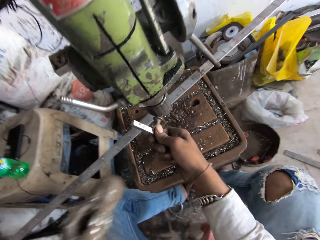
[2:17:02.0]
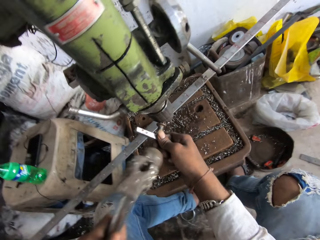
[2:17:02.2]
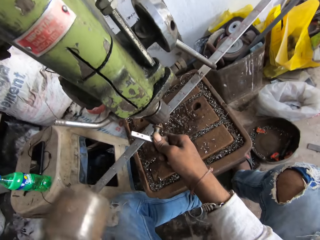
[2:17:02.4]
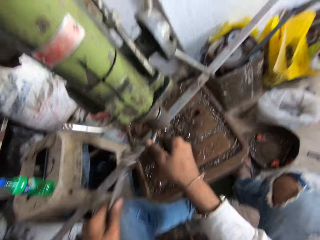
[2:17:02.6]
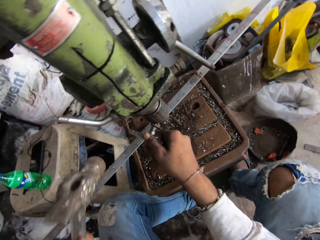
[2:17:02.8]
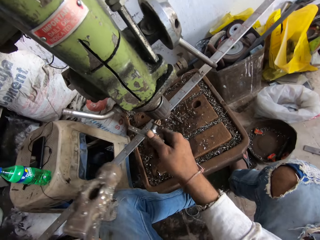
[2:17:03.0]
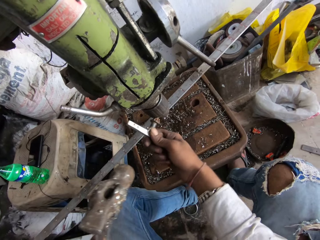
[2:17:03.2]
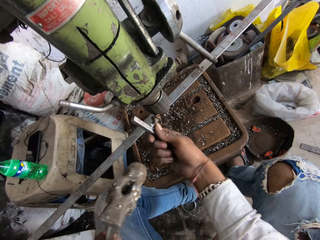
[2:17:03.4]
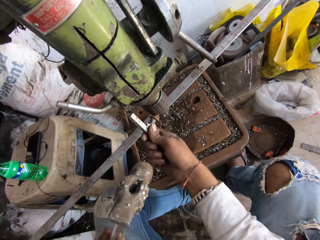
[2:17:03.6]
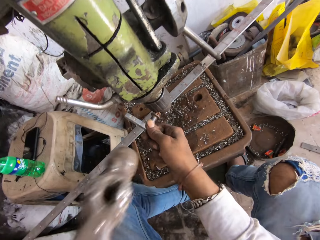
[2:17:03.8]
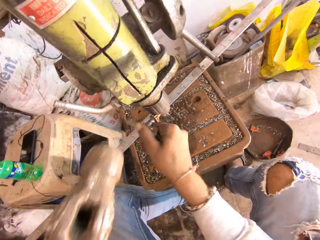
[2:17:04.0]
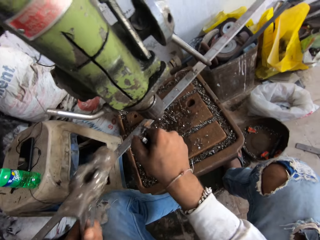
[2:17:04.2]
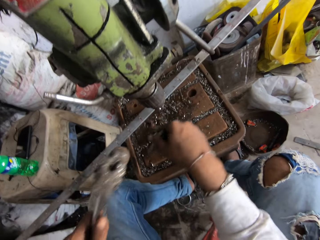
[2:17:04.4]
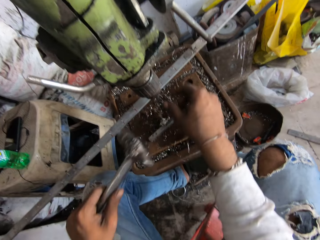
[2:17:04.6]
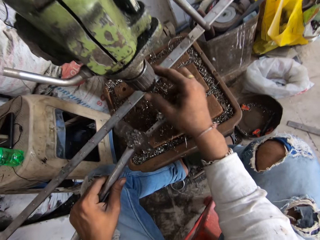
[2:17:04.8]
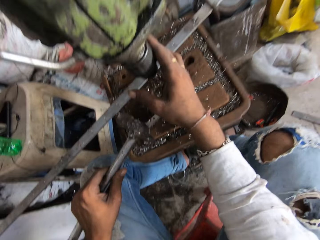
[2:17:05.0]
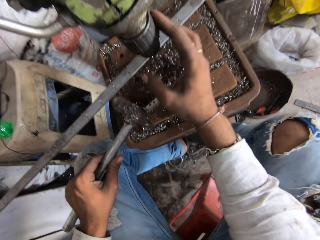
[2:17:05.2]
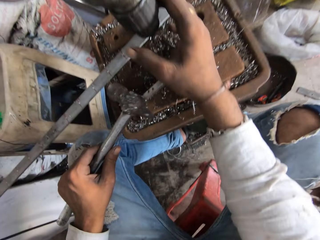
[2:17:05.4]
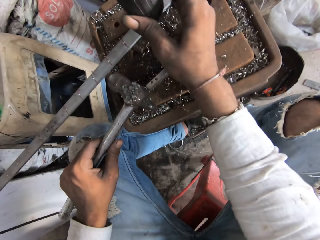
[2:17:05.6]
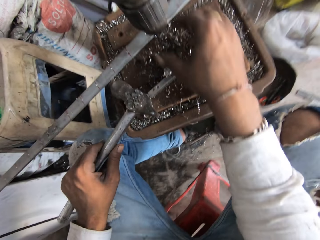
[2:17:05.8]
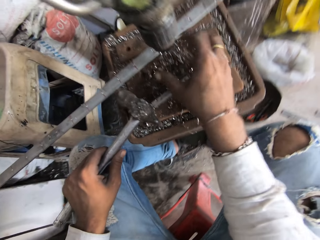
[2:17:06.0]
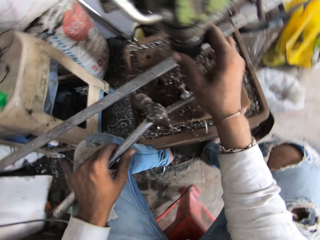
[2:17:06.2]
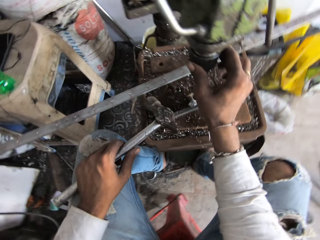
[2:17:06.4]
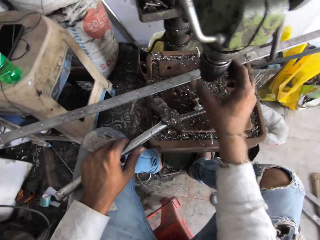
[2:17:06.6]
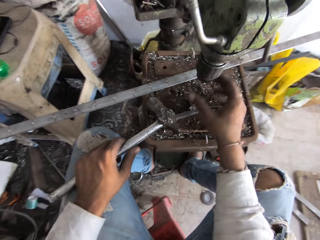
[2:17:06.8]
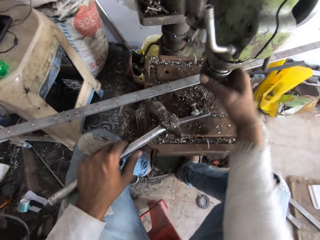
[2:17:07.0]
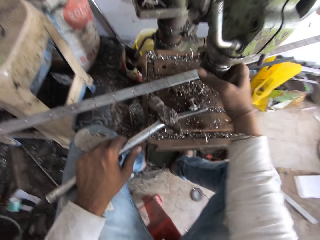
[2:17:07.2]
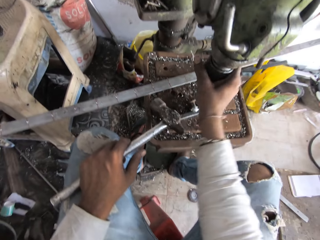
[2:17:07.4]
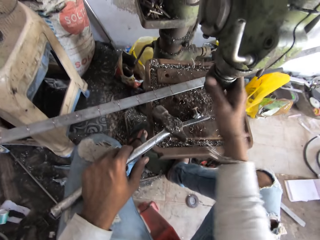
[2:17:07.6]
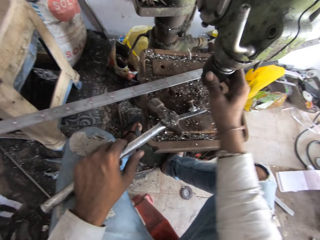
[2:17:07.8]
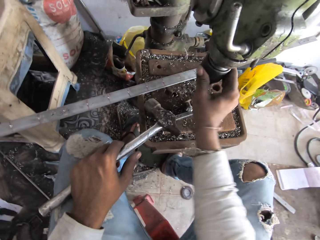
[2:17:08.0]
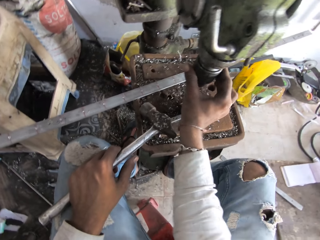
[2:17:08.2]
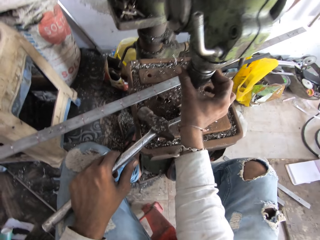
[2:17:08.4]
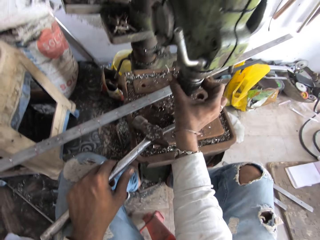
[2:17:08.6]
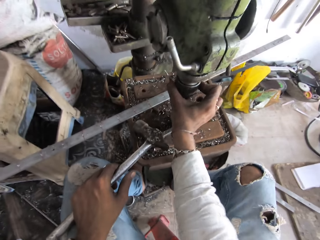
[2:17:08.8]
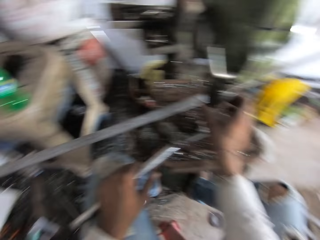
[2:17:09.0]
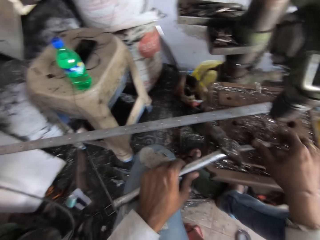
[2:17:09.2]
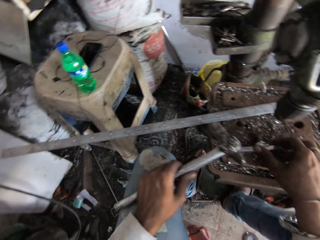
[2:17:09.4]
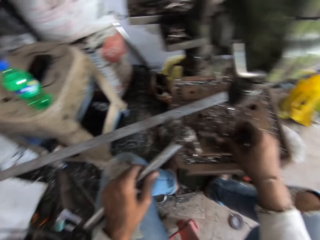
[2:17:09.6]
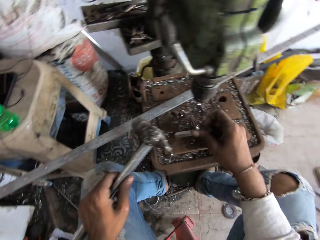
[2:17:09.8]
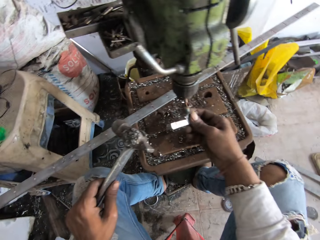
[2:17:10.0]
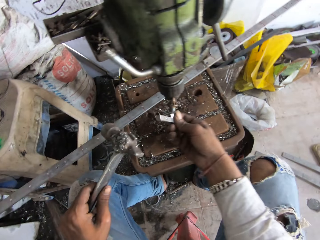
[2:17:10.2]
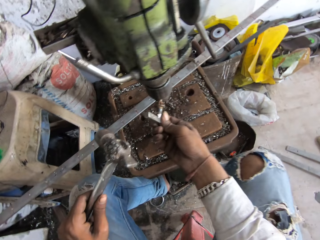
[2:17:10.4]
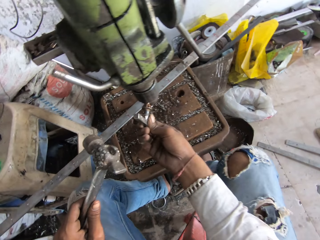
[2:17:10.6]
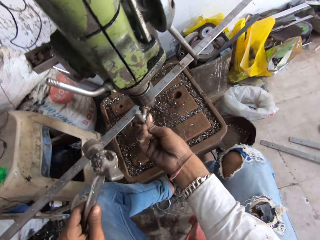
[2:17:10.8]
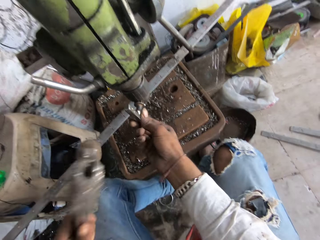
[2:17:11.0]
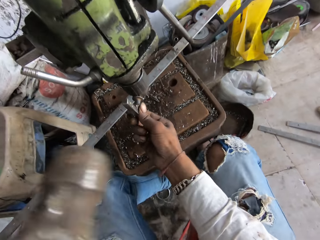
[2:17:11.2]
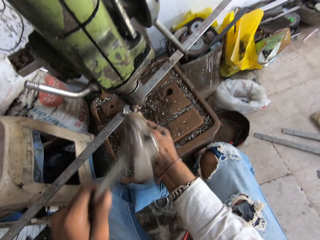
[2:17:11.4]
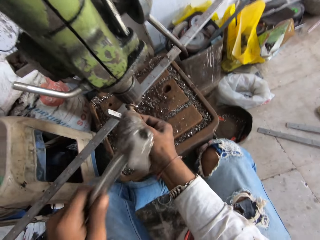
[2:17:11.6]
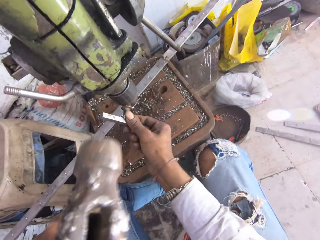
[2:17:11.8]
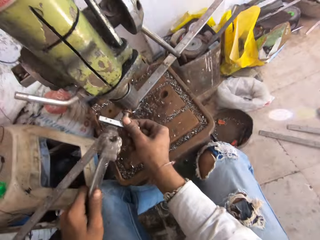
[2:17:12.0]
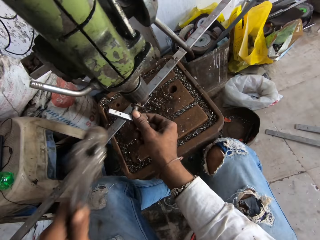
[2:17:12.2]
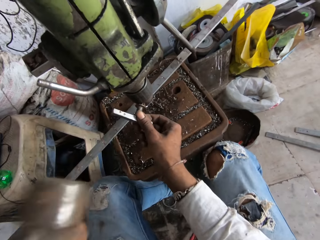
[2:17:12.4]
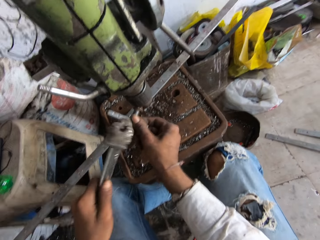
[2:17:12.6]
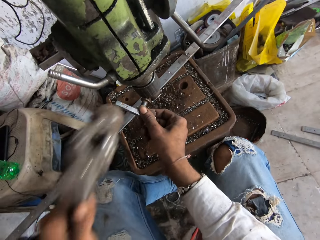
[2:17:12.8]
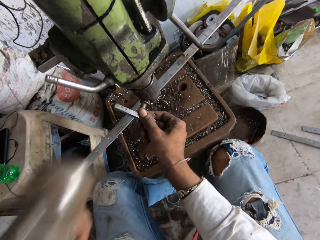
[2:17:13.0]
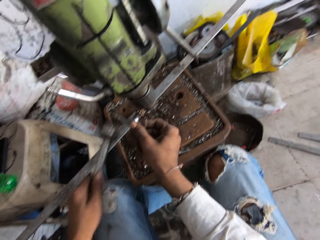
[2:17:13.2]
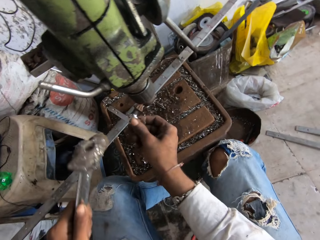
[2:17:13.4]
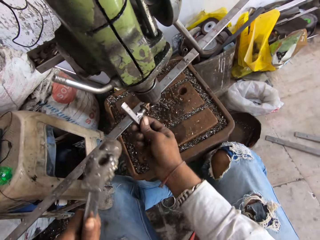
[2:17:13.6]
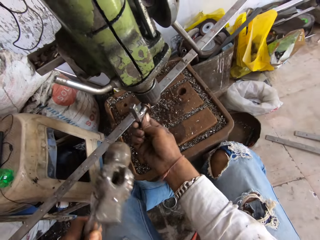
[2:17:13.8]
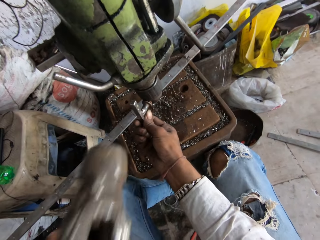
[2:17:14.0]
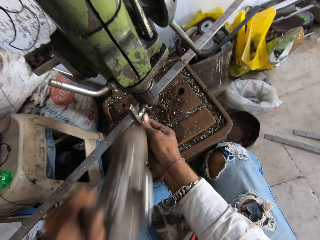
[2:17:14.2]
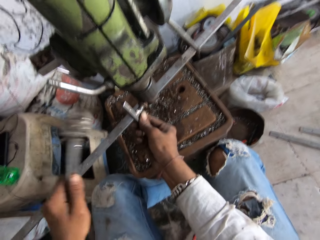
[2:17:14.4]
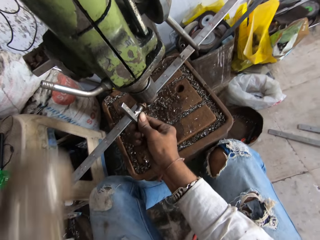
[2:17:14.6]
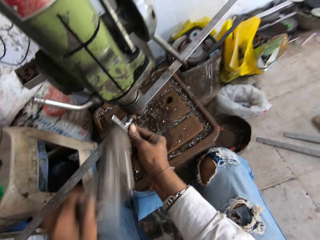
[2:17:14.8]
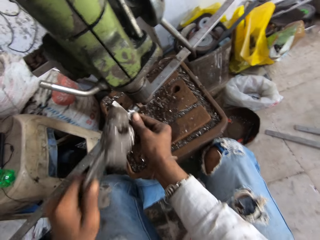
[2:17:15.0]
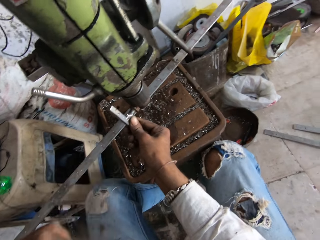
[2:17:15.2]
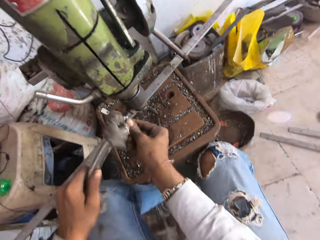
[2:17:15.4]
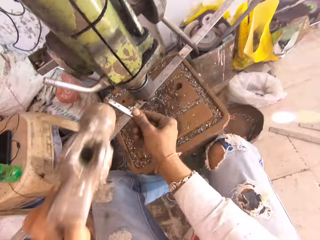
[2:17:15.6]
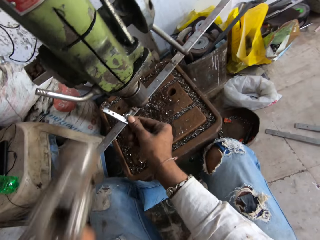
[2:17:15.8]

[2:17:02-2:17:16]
The camera wearer hits the metal with a hammer. They drop the iron. They adjust the drill press machine. They pick up the iron. They fix the metal to the drill press machine. They hit the metal with the hammer.

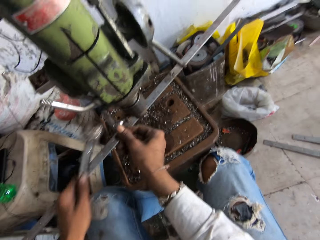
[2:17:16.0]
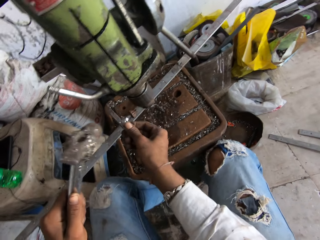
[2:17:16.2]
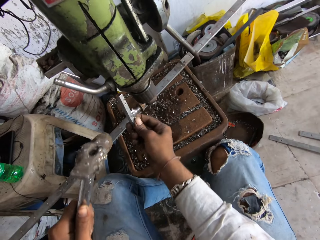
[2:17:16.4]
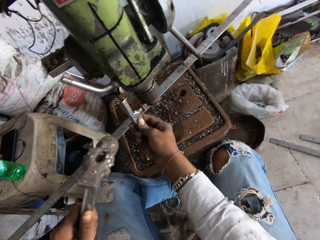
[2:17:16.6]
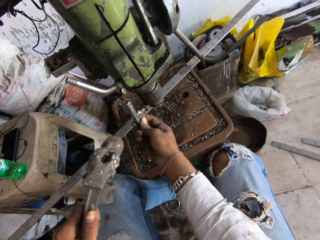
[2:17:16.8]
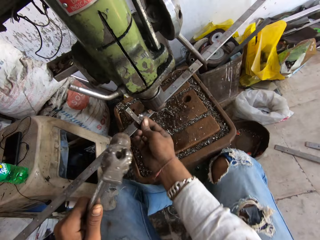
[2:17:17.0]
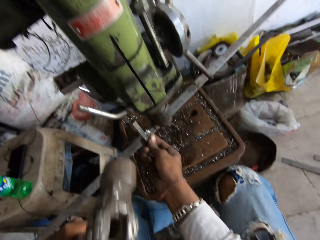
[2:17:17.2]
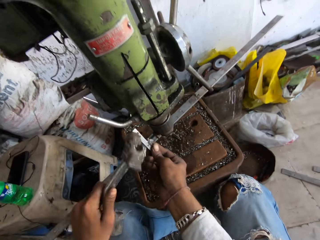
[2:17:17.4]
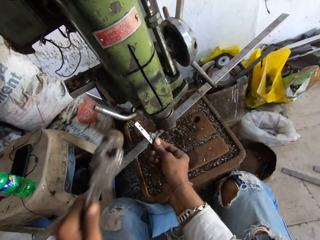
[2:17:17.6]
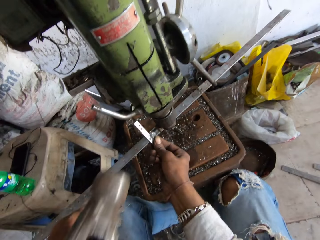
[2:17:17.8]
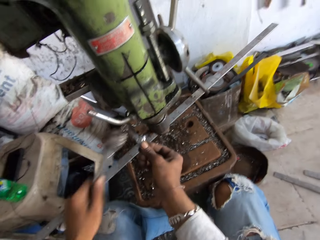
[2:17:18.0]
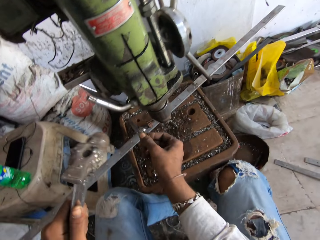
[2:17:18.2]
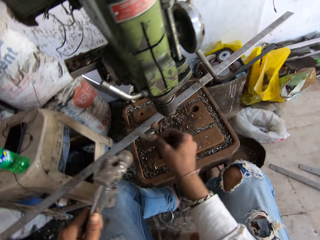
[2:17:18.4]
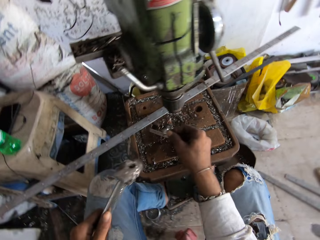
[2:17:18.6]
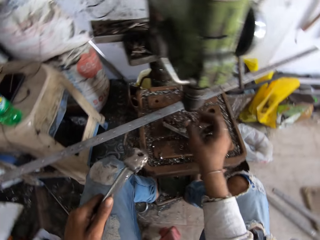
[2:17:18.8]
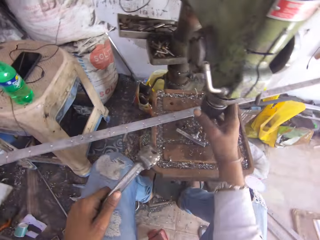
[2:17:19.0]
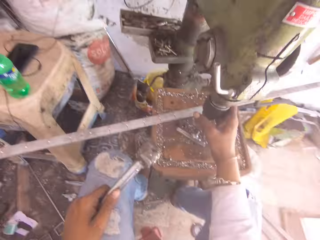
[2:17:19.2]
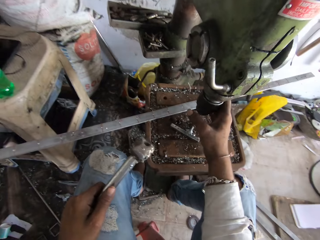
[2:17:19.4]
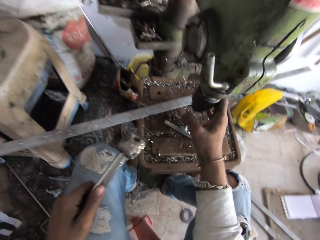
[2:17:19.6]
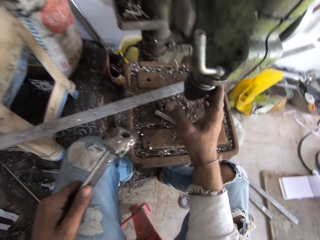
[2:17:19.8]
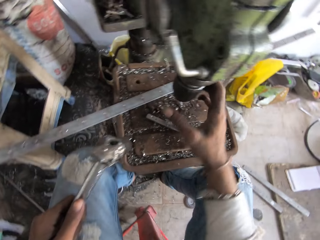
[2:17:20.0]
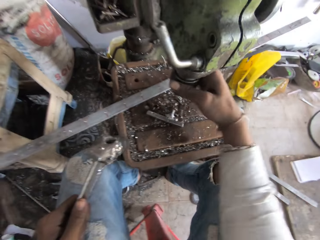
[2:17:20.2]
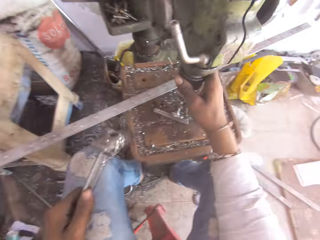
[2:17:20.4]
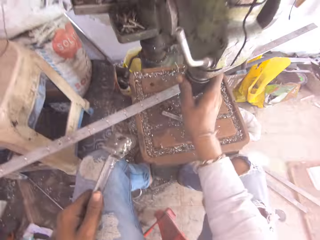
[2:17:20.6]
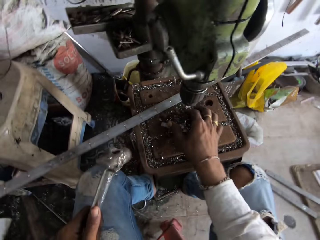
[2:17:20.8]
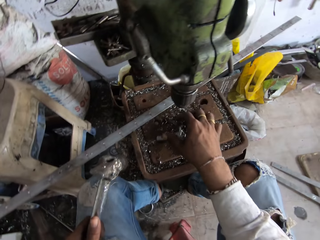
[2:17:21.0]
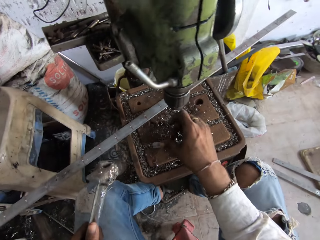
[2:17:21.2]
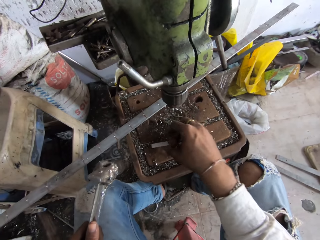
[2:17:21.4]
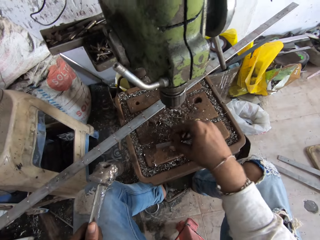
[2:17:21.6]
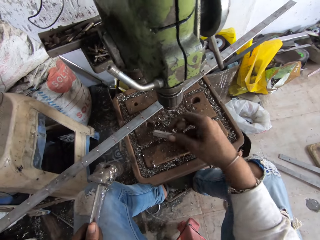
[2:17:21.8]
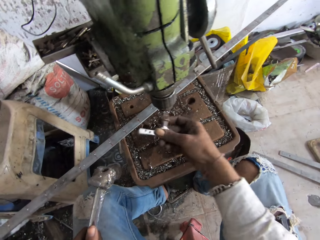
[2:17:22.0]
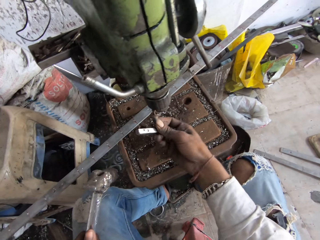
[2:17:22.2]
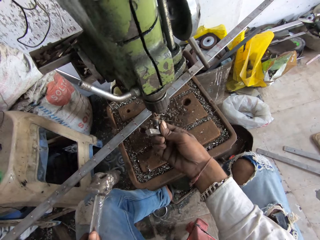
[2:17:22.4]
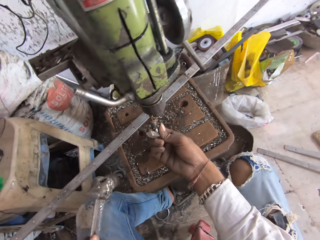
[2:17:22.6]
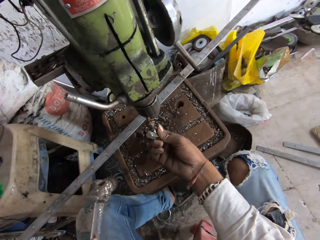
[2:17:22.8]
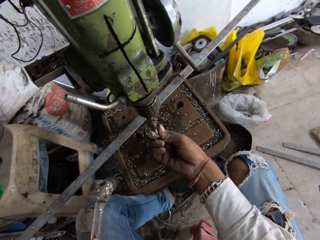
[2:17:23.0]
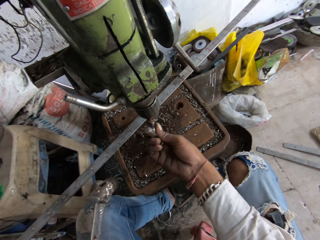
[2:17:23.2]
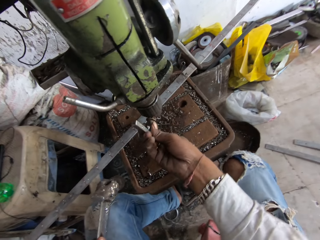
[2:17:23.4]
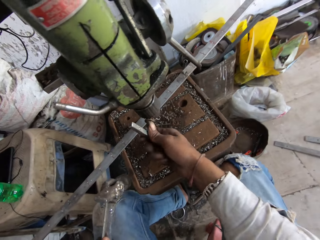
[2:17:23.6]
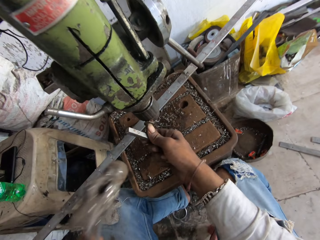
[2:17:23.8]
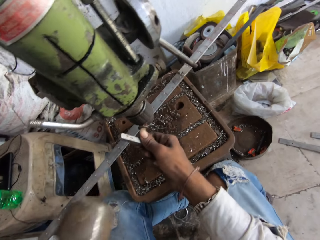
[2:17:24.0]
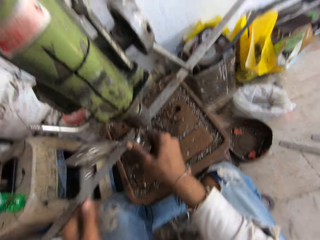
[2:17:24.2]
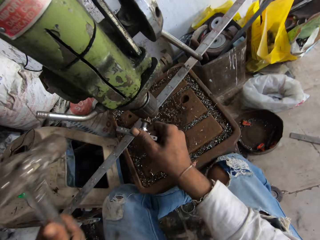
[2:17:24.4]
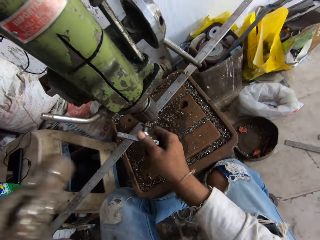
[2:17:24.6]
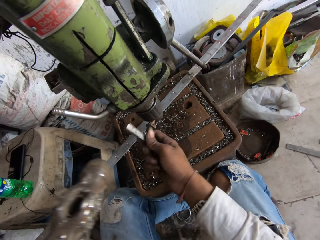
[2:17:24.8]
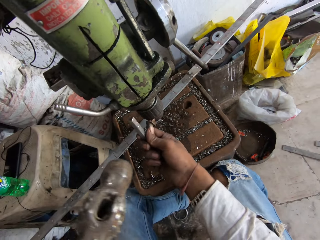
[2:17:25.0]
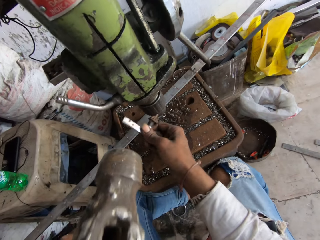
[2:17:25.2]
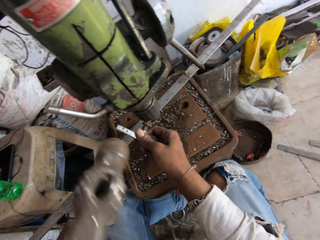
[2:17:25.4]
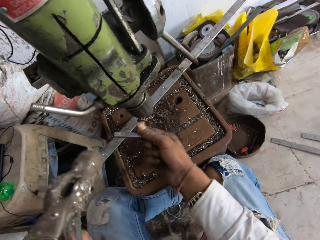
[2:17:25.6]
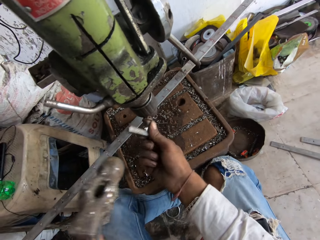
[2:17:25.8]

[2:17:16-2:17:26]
The camera wearer drops the iron. They adjust the drill press machine. They pick up the iron. They fix the metal to the drill press machine. They hit the metal with a hammer.
